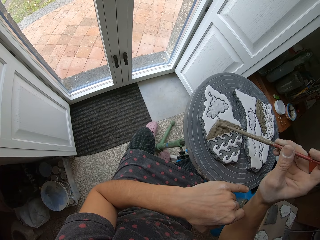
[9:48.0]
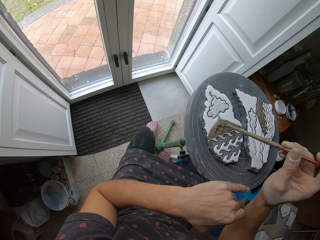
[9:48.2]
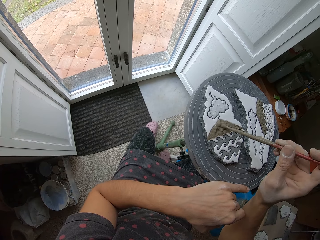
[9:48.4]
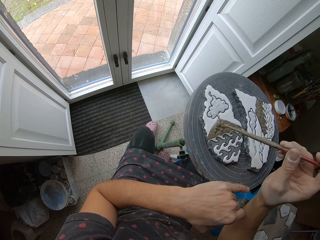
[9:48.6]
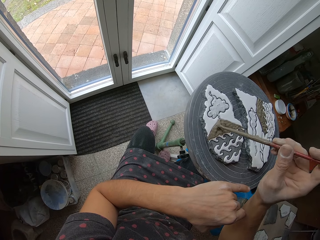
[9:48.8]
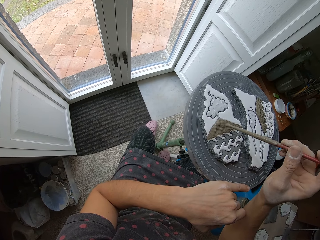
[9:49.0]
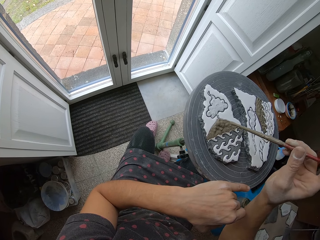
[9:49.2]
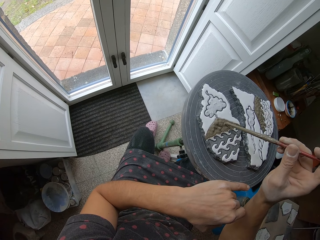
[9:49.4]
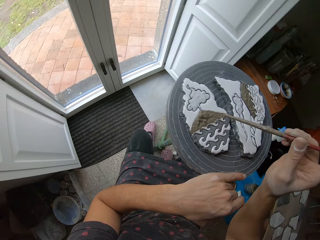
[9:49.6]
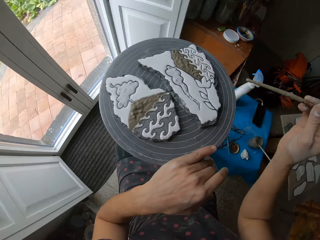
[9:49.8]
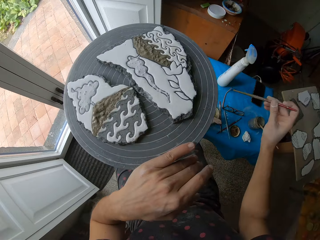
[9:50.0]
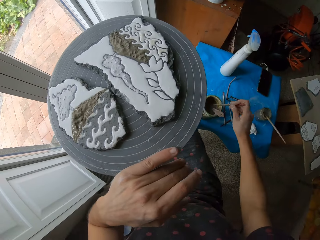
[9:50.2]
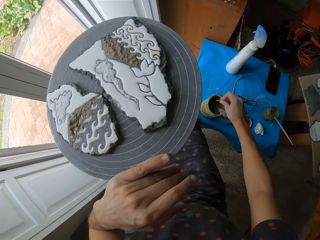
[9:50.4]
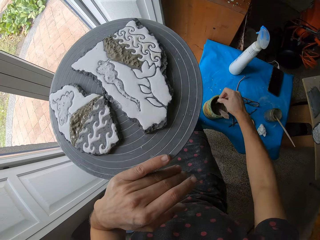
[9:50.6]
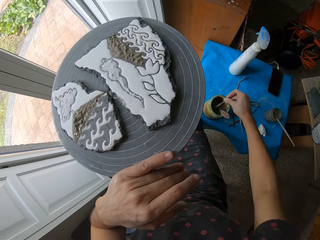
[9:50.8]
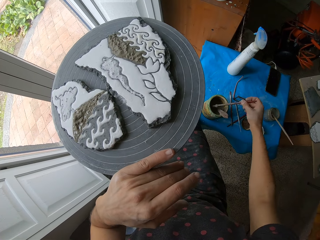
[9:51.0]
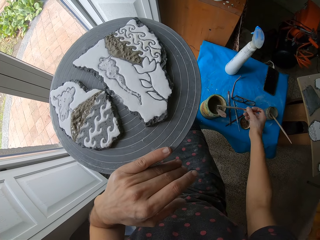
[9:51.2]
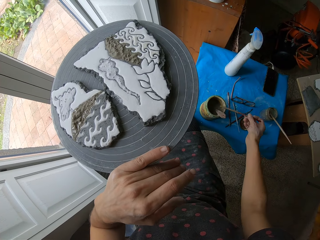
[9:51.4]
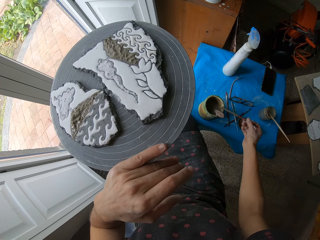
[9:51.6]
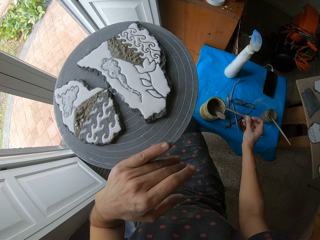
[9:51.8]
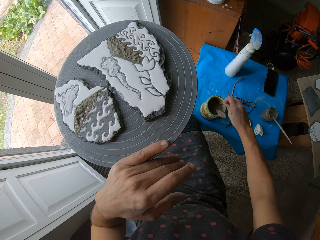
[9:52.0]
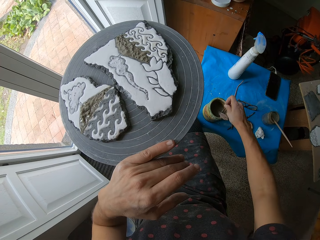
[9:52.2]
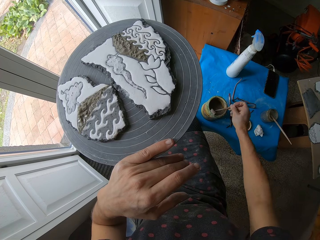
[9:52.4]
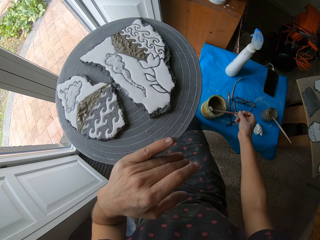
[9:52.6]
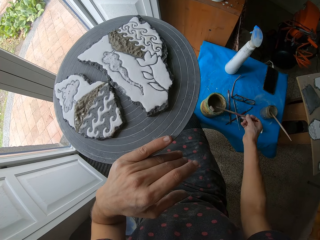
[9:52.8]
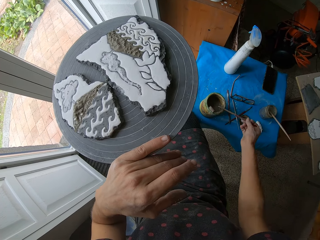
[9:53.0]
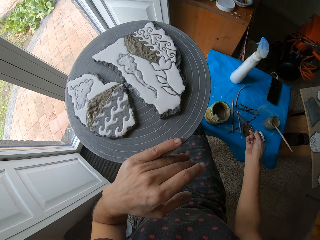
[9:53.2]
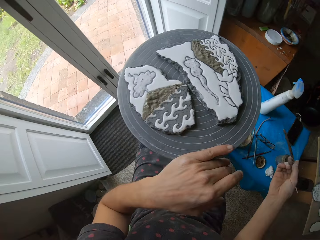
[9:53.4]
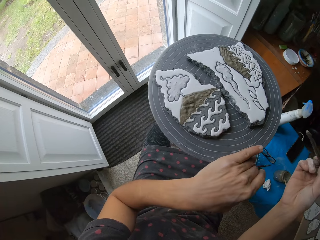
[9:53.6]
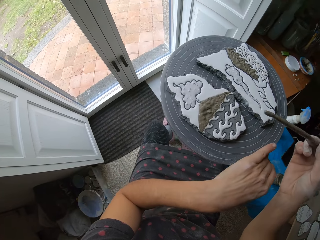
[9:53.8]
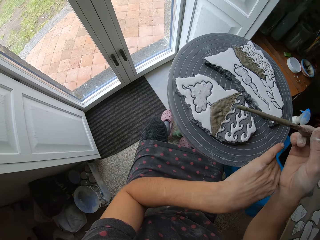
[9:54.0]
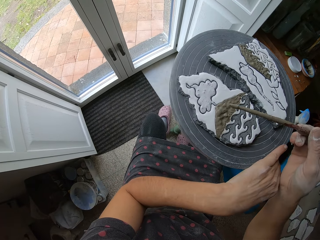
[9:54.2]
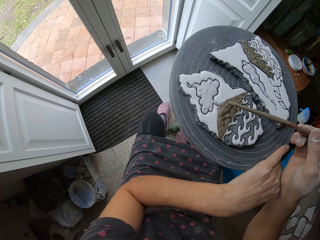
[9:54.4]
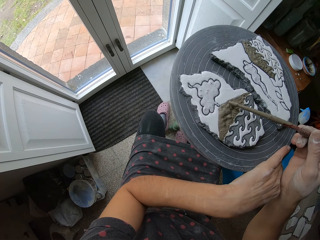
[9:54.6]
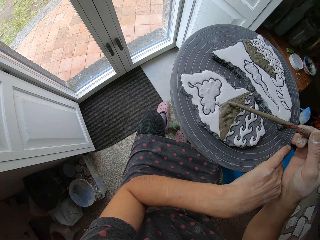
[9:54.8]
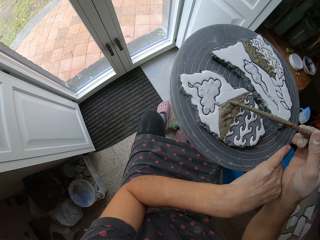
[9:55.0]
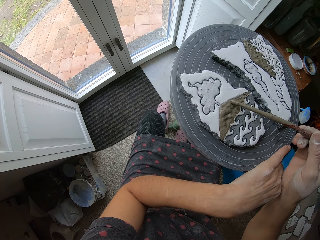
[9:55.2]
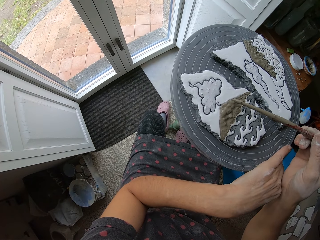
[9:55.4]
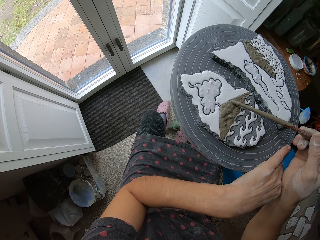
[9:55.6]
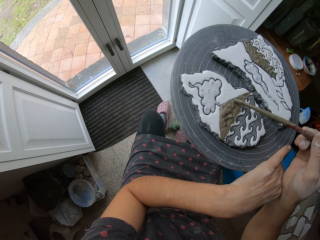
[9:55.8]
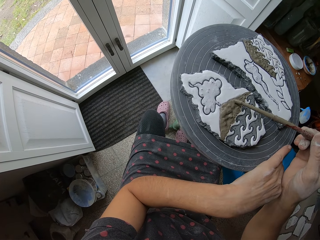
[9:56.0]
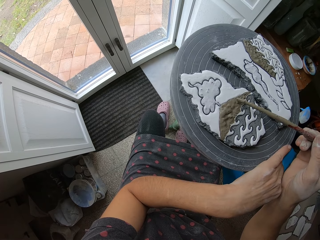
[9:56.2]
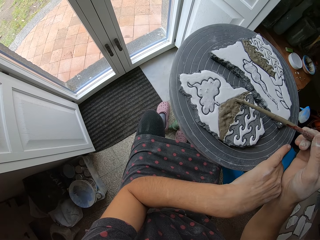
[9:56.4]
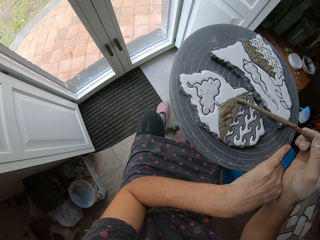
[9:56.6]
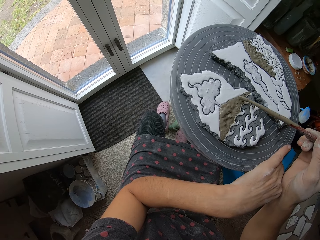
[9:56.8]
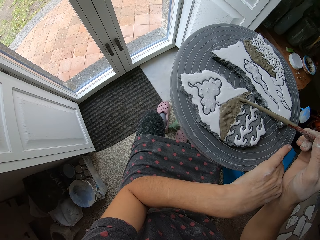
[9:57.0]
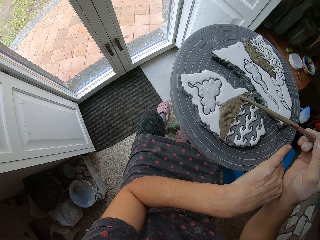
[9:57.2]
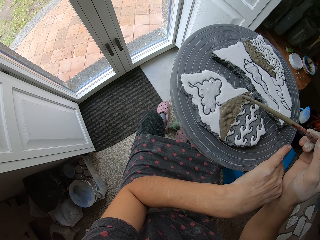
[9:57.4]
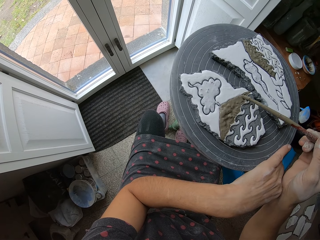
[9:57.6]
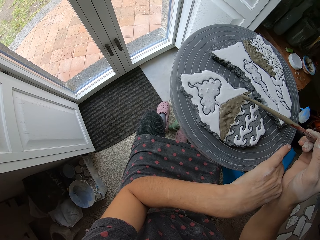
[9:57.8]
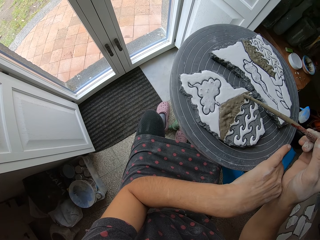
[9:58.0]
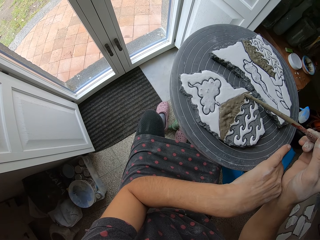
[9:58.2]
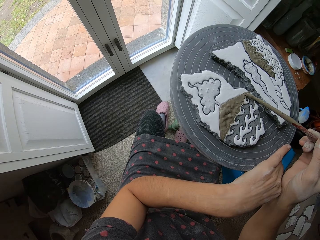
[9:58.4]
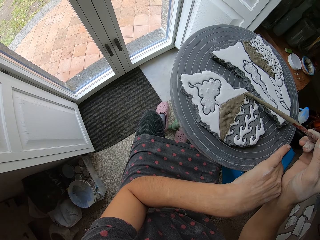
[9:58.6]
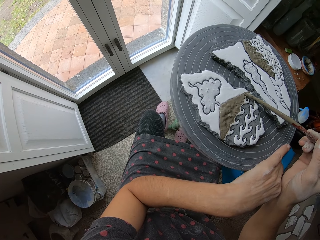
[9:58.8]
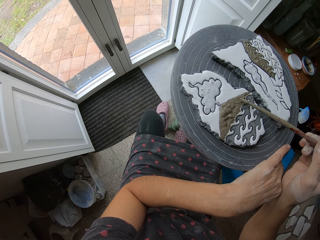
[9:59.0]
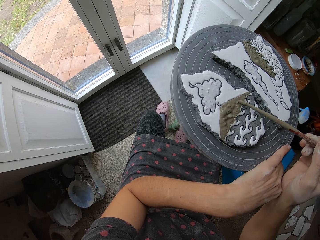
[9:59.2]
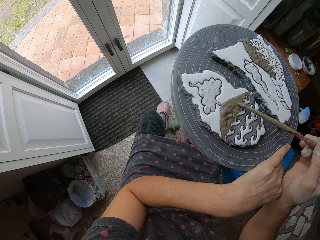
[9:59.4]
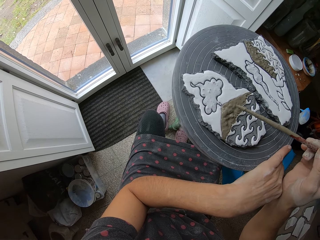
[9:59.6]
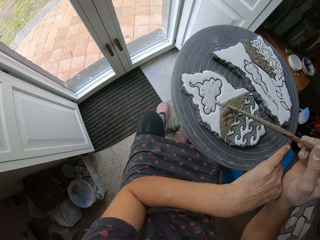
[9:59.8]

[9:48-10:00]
The camera wearer stops to paint. They dip the modelling stick in the bowl. They pick paint from the cup with a brush. They withdraw the modelling stick from the container. They model the carving. They apply the paint in the art.

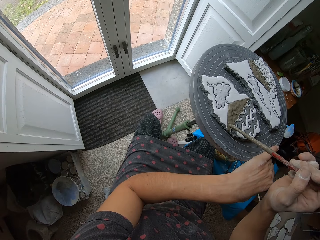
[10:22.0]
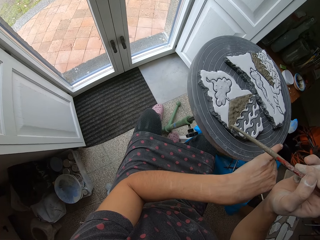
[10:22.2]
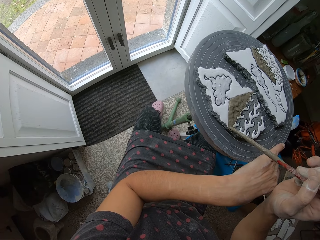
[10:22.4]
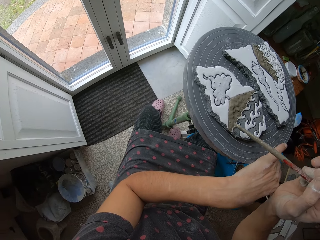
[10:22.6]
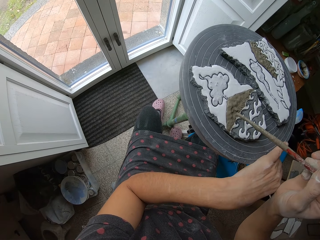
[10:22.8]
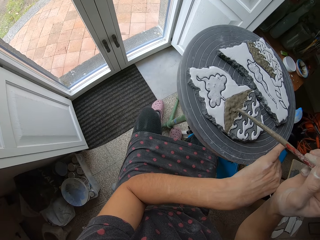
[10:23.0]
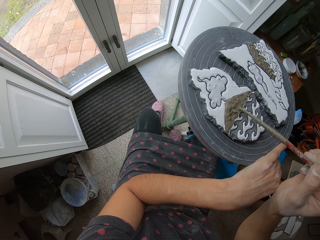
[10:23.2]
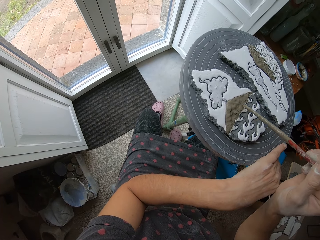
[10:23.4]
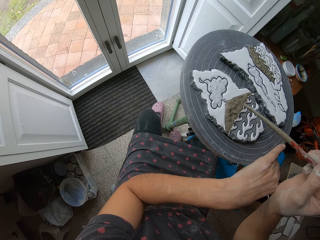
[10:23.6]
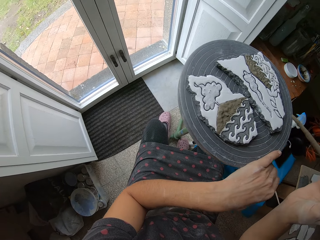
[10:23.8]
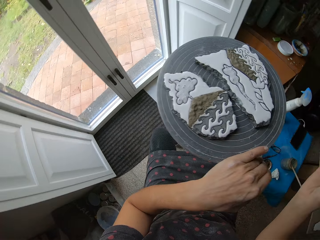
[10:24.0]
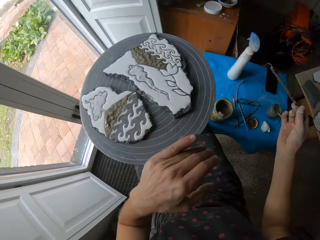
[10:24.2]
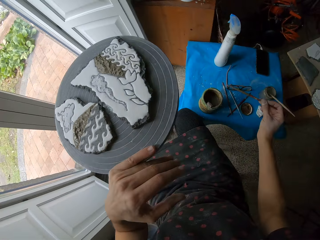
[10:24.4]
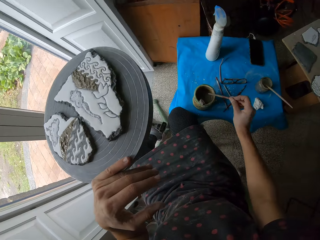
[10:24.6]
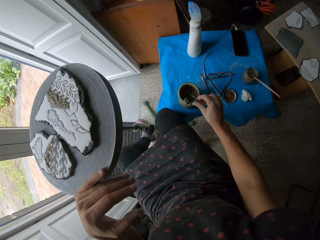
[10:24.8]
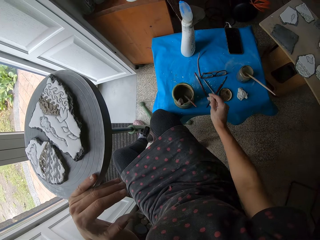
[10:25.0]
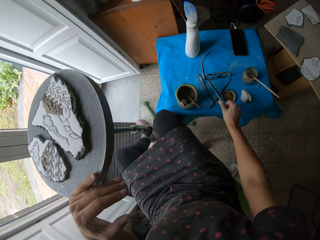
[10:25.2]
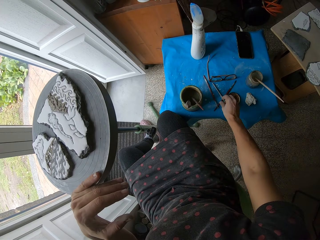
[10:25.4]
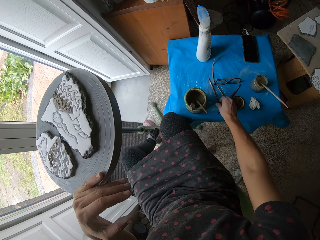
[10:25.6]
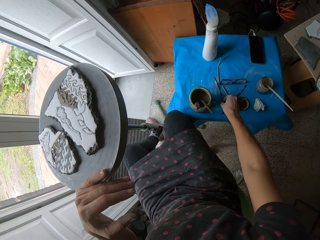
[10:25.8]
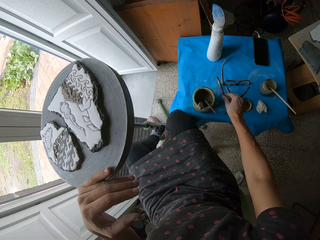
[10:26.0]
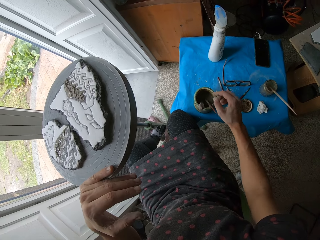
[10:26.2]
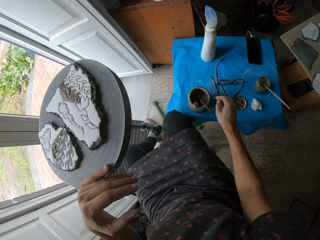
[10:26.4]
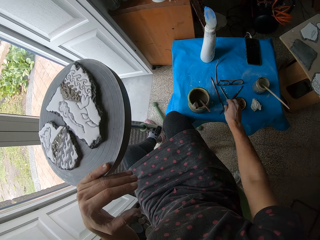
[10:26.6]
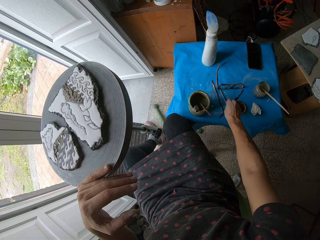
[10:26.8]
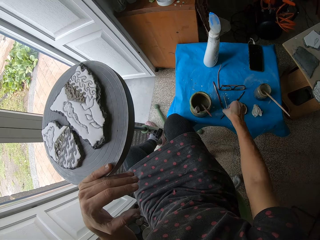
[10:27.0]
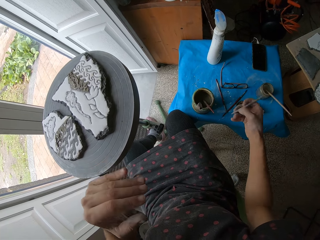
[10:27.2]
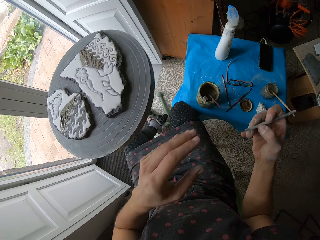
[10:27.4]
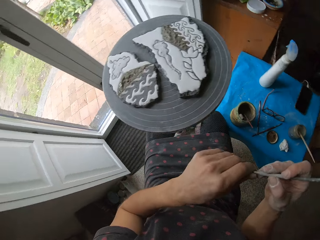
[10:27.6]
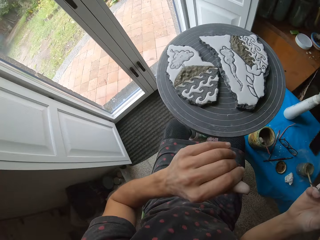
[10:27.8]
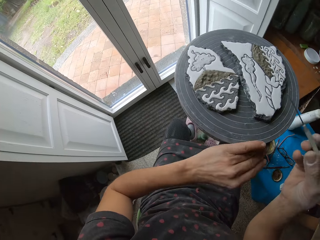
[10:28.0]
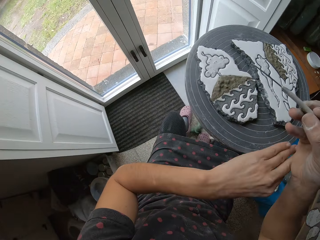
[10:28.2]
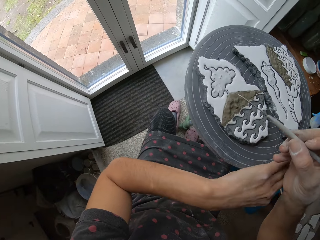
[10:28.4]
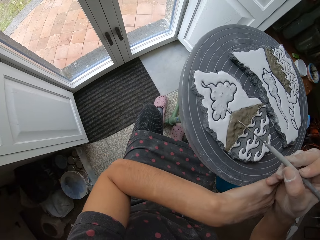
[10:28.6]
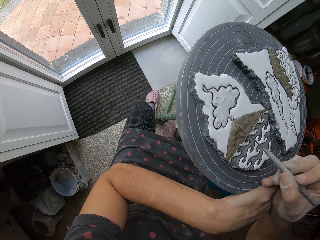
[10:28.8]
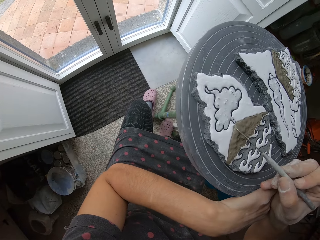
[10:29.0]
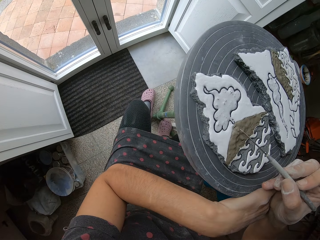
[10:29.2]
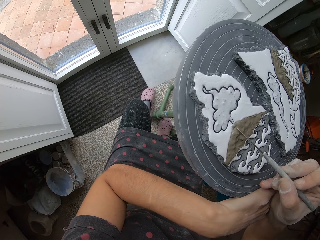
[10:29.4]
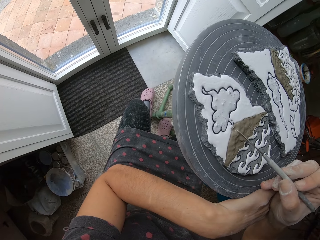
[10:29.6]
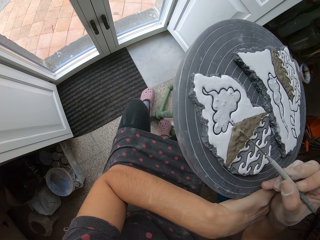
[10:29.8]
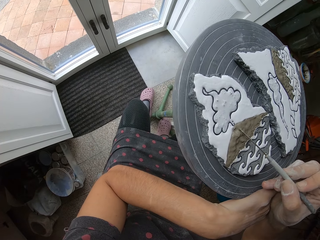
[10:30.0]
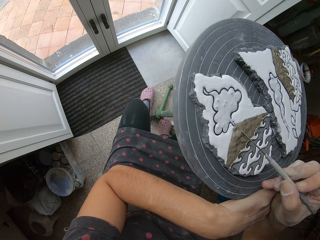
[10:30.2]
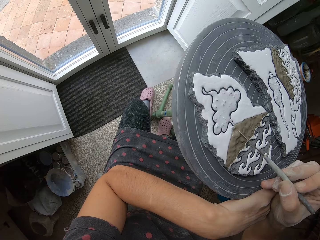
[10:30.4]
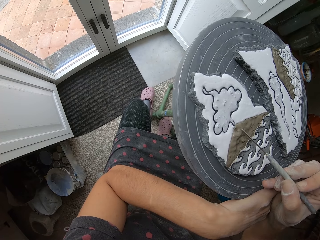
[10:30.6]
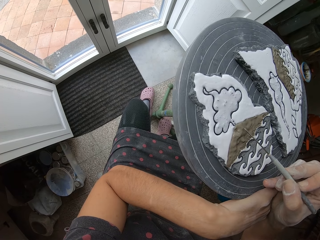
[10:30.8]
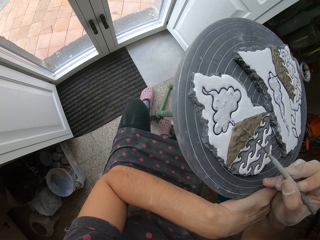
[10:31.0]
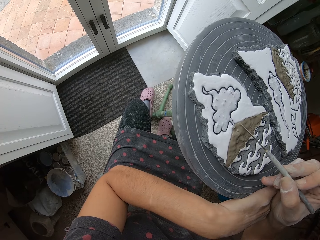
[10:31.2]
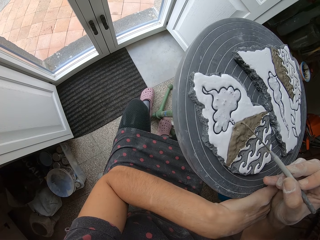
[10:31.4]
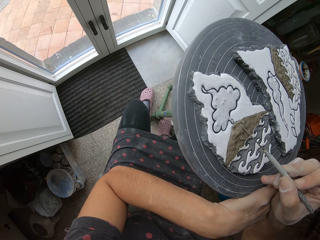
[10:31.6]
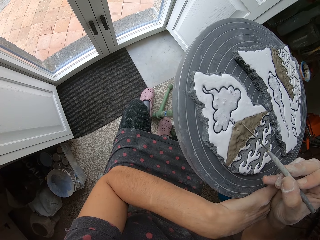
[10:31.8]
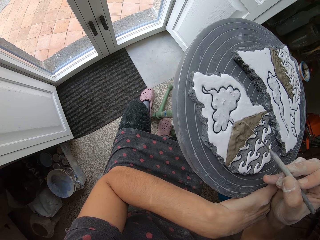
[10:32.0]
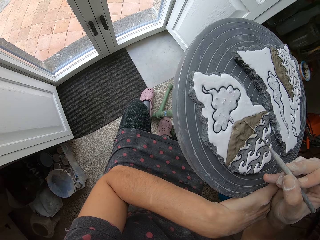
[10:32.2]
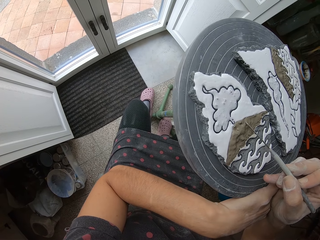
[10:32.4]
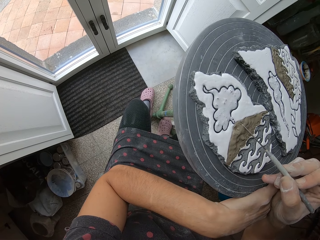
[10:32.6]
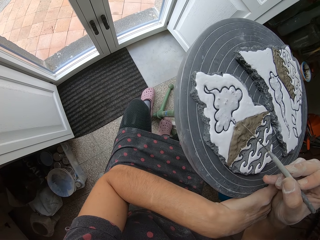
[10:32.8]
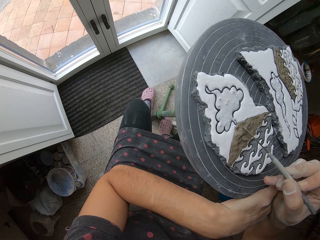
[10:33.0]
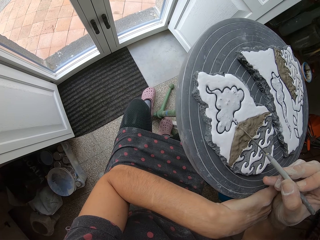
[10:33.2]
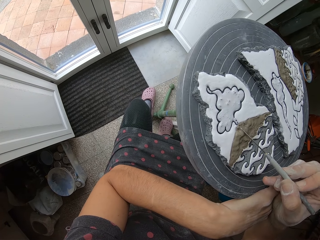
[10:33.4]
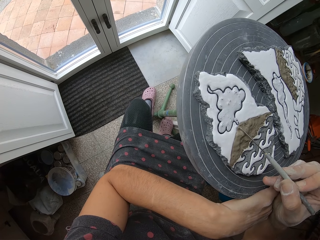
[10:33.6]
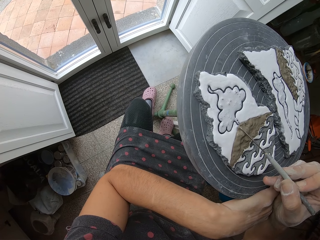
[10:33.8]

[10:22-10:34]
The camera wearer stops to paint. He drops the modelling stick in the container. He holds the modelling stick. He picks up the modelling stick with his right hand. He models the carving. He applies the paint in the art with his right hand.
